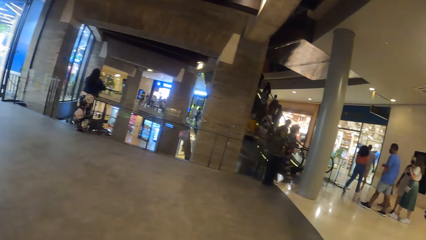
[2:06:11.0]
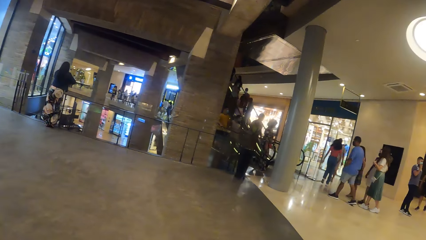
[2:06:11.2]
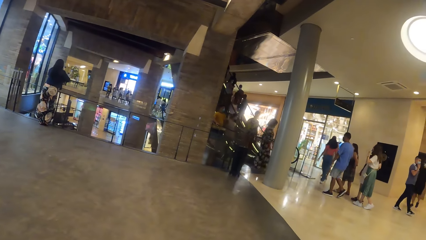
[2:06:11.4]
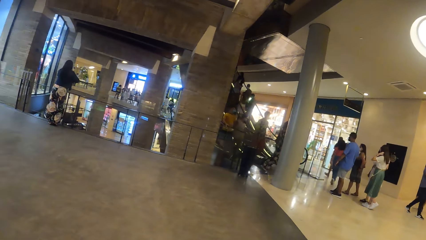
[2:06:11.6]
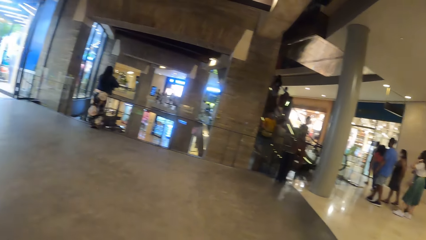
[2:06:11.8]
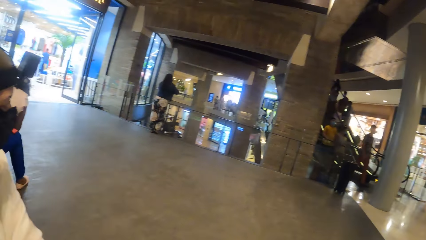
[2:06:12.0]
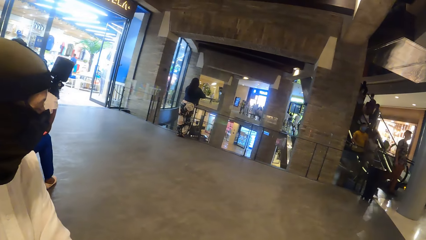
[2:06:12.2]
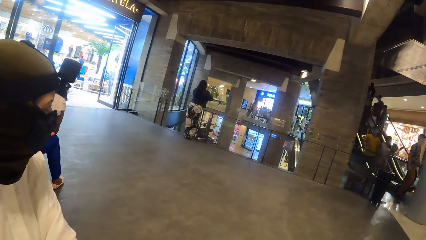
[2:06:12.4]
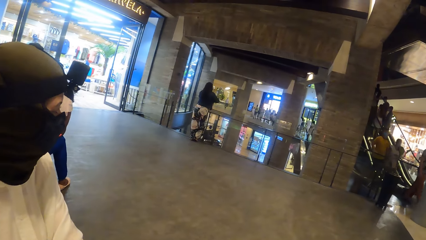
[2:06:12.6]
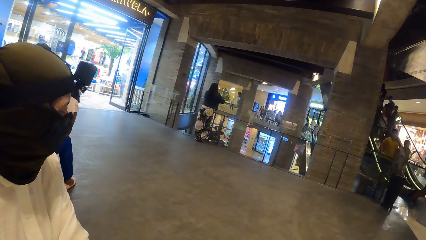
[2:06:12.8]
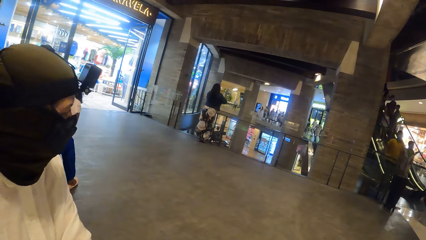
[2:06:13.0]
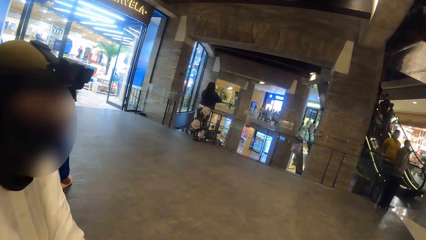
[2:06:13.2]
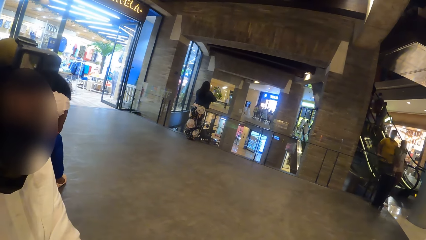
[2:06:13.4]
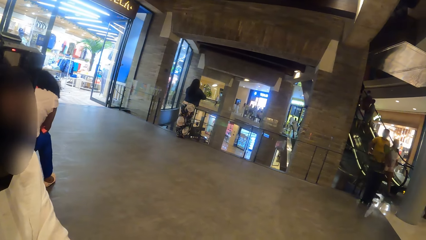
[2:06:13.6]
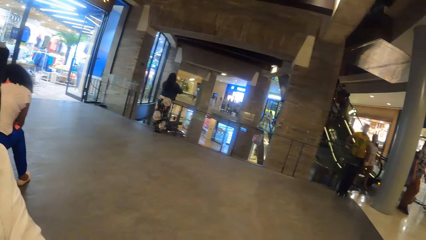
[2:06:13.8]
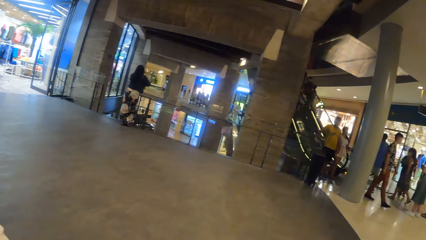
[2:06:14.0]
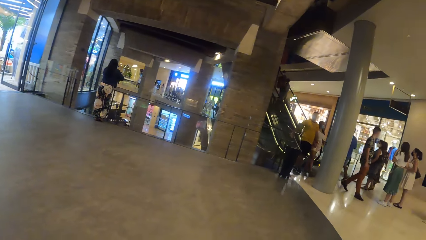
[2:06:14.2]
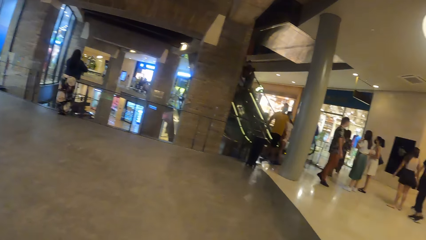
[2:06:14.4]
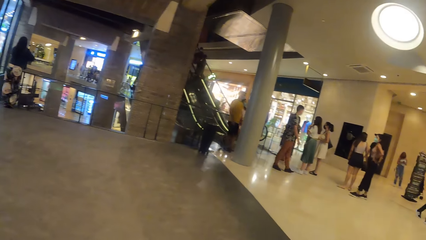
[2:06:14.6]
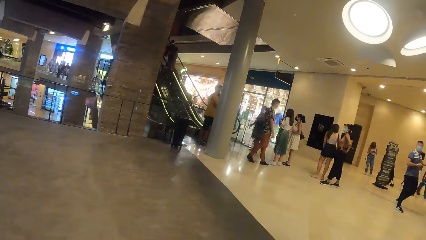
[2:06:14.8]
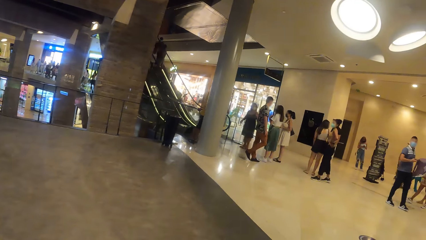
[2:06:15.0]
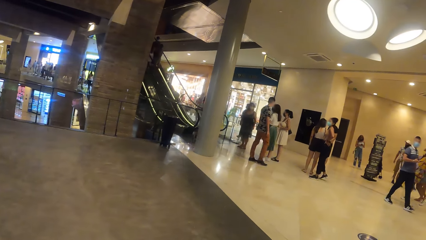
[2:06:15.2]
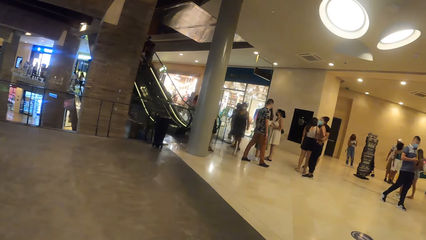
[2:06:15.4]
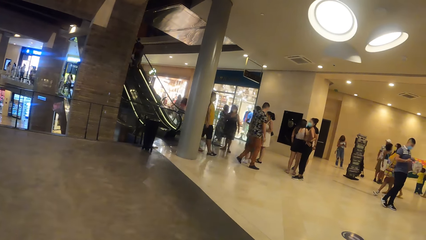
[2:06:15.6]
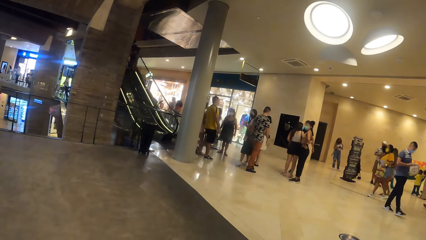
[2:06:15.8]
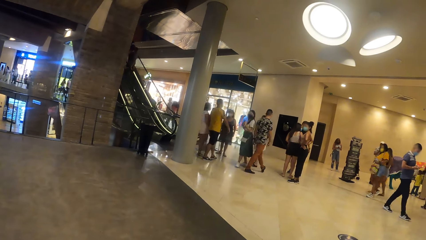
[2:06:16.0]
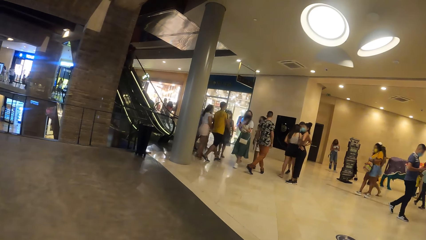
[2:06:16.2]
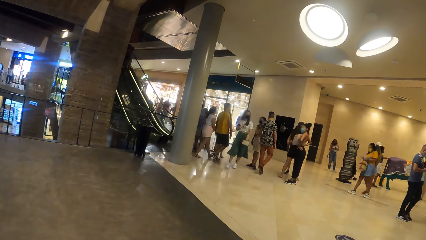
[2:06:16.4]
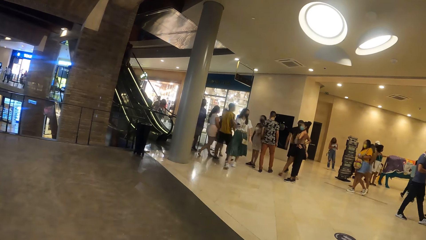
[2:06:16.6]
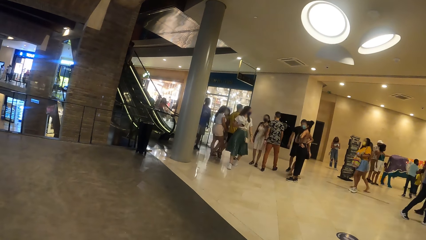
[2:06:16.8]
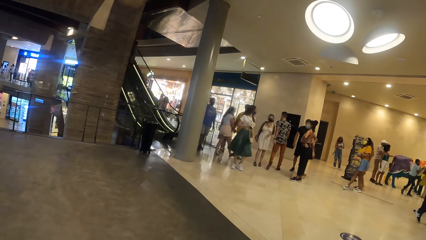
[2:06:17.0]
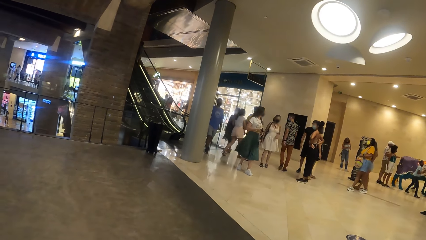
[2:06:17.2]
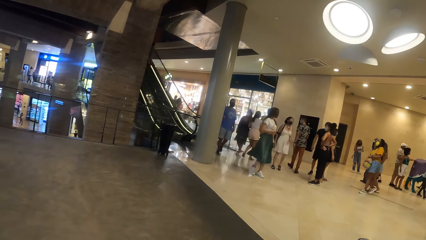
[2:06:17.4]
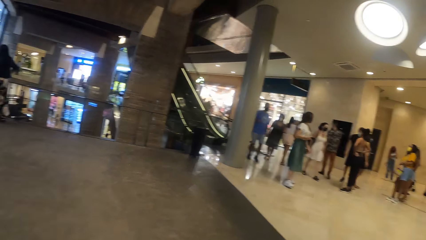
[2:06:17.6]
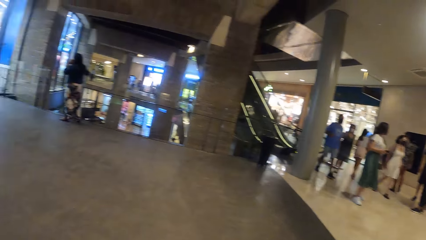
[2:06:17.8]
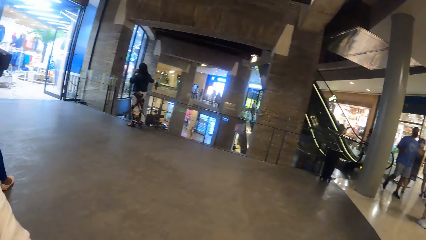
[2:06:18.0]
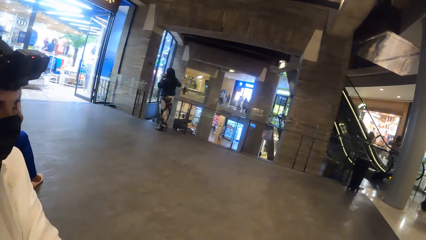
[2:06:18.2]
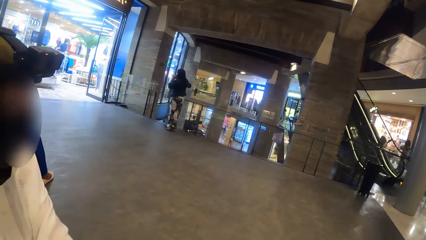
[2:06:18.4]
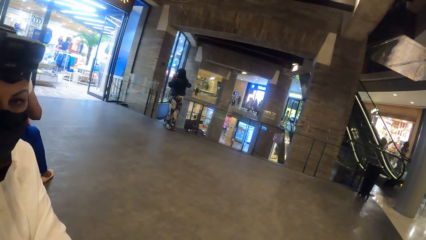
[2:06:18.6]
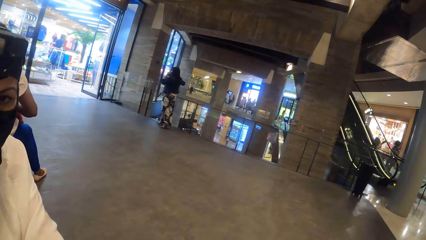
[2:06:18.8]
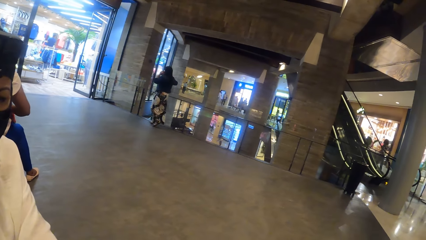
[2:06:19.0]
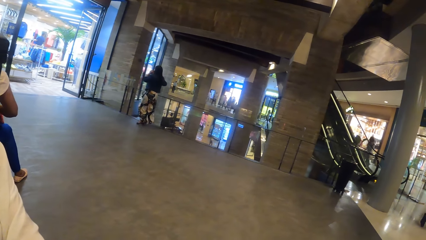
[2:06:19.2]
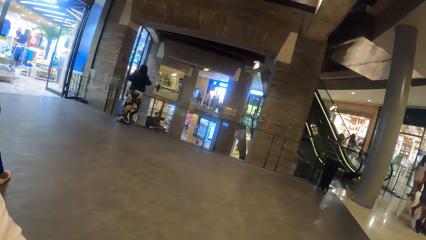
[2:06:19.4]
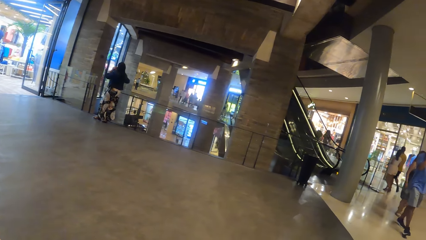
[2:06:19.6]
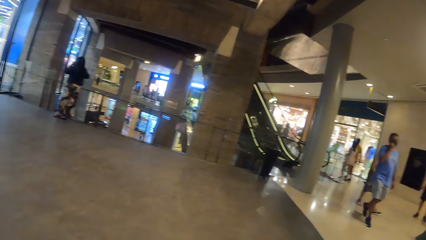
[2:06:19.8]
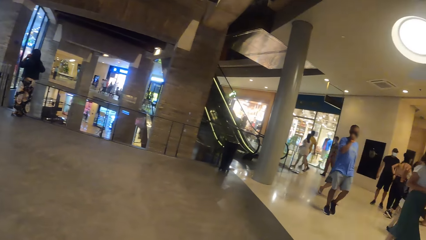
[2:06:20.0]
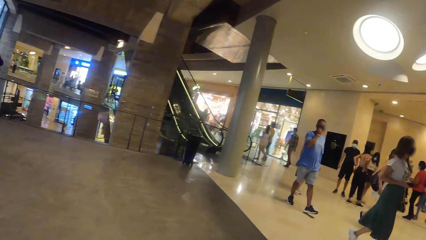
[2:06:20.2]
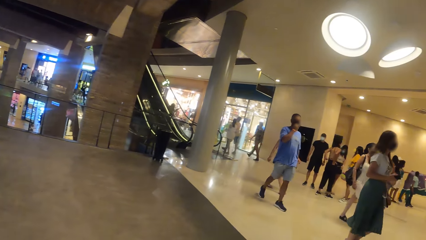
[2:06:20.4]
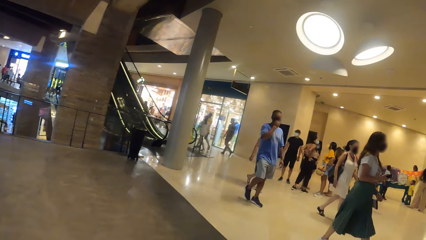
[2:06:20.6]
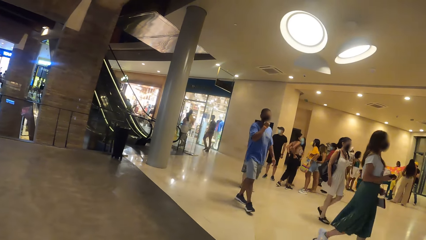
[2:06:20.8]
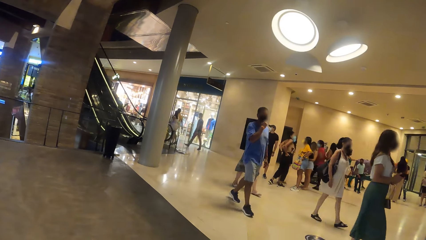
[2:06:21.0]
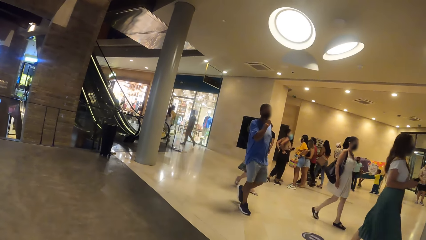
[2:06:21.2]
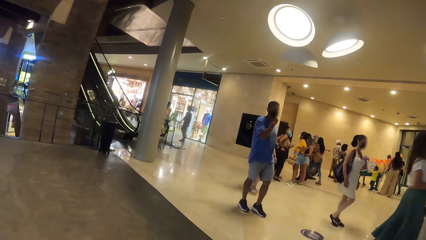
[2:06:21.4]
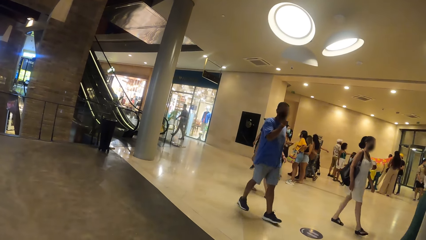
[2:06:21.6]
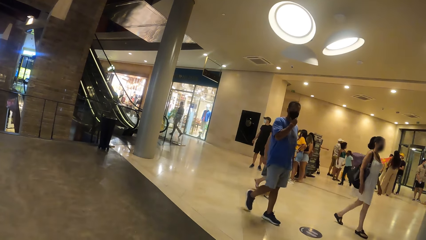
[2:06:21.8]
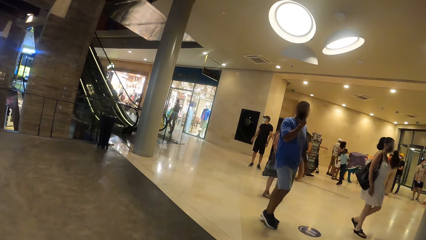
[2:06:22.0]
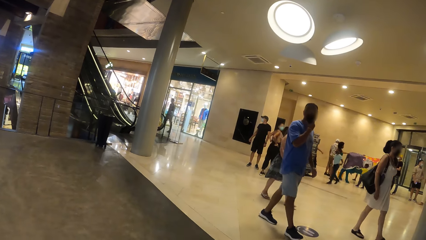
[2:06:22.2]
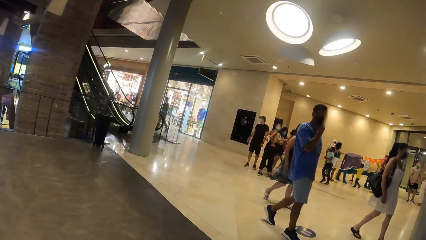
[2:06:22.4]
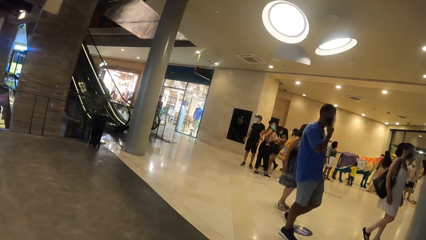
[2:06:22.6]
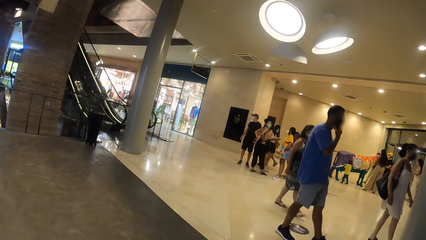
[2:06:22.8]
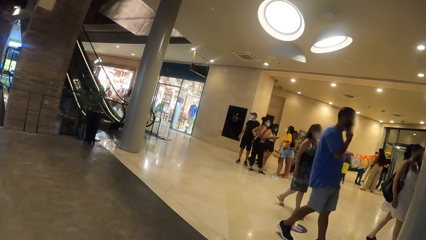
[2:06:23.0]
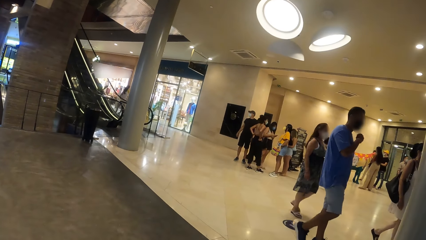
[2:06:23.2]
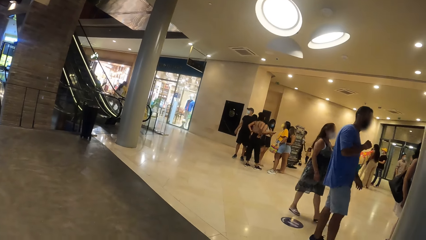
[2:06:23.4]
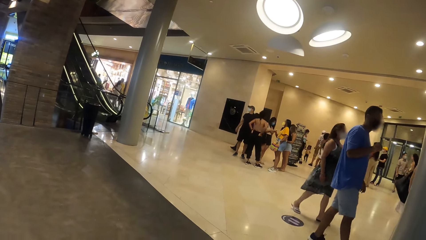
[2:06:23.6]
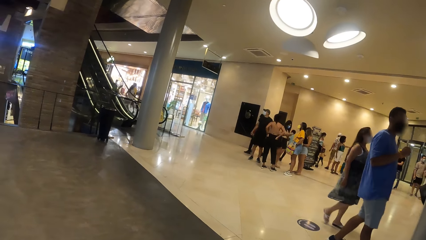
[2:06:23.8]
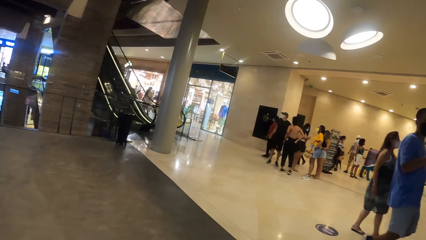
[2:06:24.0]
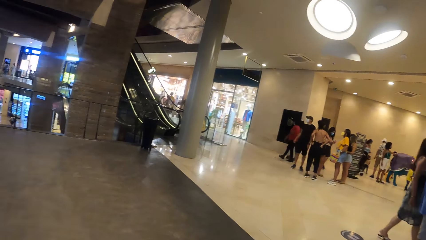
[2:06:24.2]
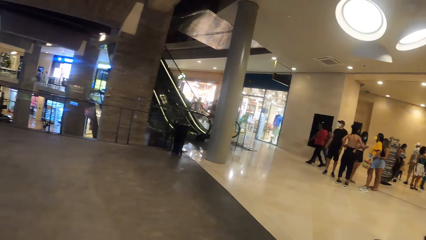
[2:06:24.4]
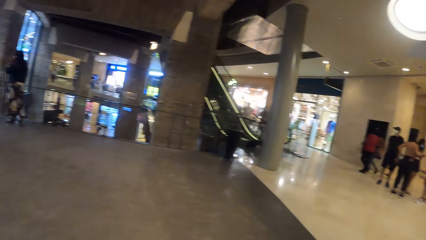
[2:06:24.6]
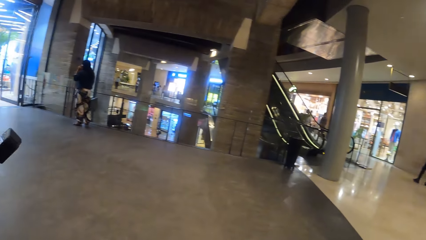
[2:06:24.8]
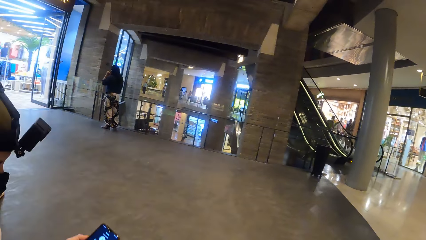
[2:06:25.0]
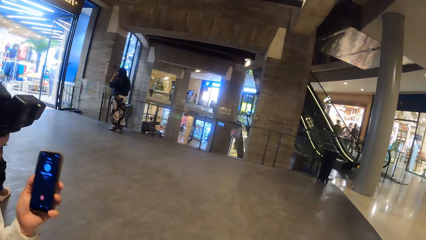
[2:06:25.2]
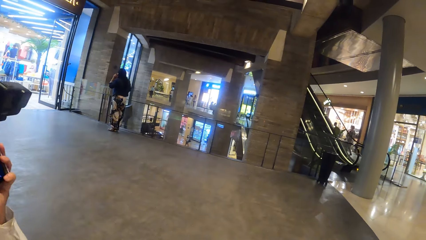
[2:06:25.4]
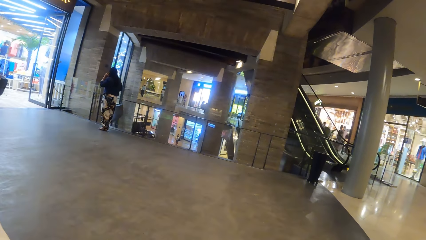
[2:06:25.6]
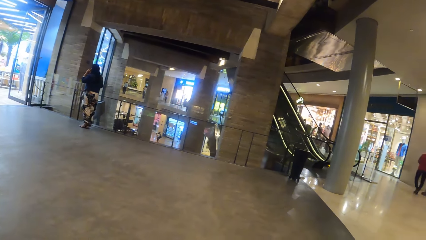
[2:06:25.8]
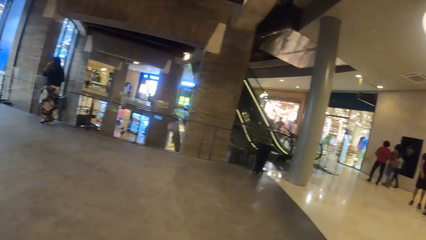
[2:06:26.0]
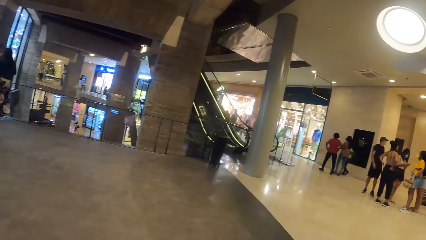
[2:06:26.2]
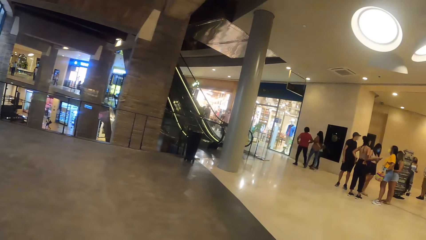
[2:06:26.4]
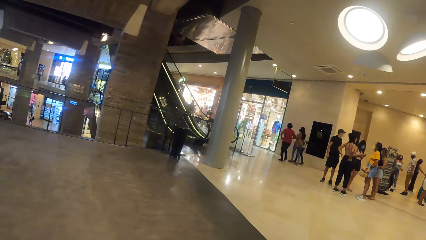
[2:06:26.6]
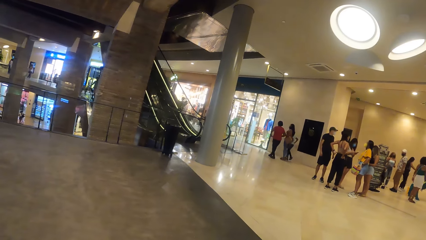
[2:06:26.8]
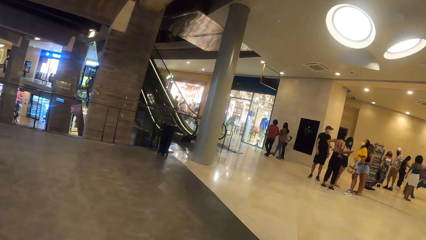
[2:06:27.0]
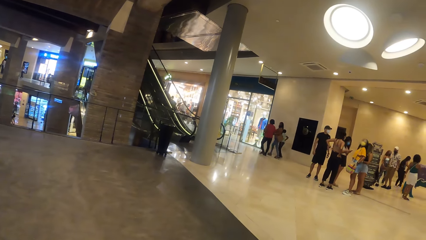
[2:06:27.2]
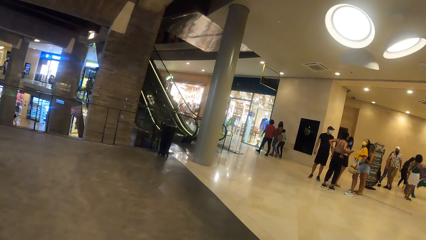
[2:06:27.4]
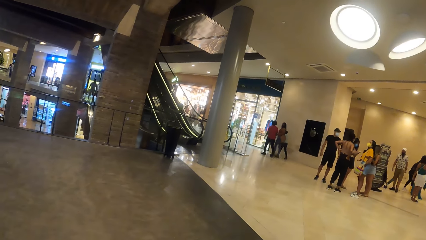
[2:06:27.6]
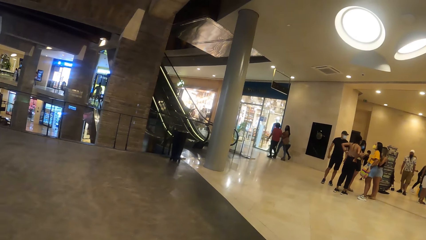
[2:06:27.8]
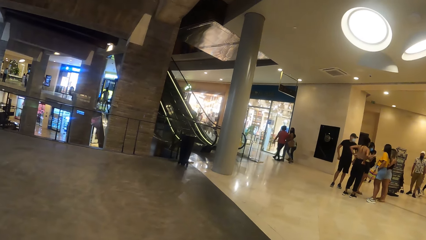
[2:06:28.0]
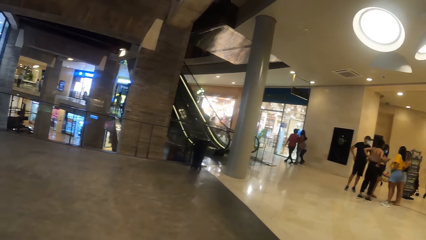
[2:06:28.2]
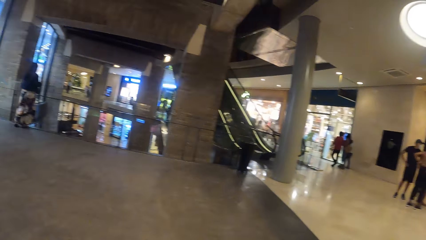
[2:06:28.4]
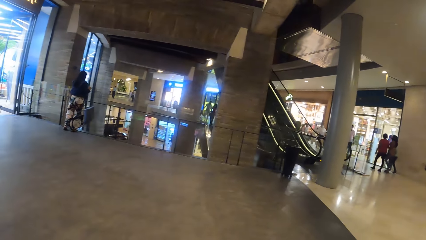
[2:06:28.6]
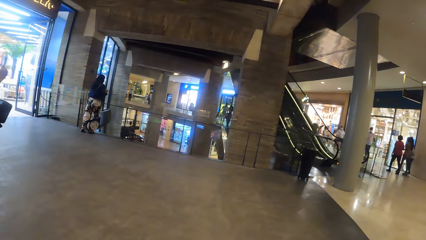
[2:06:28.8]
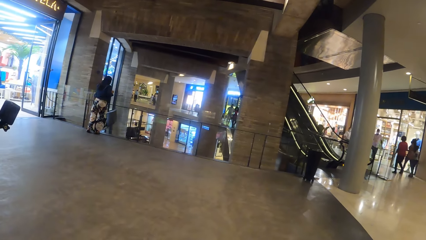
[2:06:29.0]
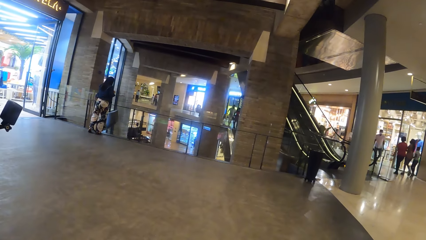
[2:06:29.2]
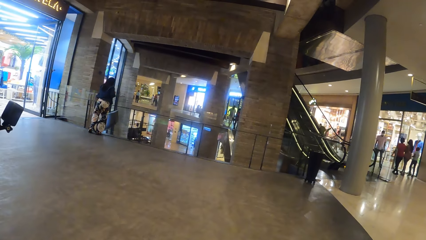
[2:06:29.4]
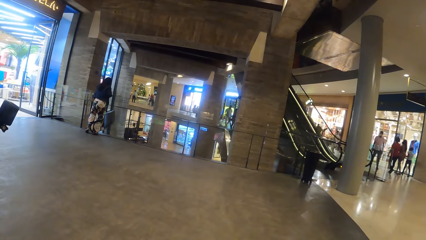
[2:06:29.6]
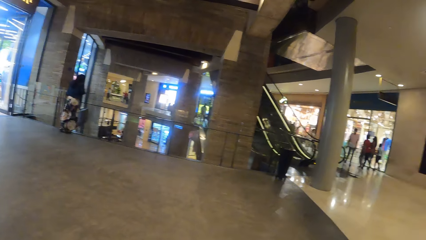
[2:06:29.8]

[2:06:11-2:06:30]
The camera wearer interacts with the woman. They look around. The woman lifts a phone to her ear with her left hand.
